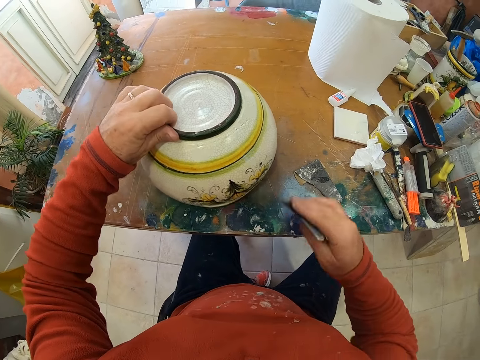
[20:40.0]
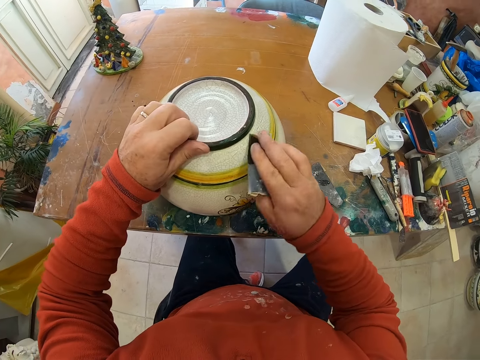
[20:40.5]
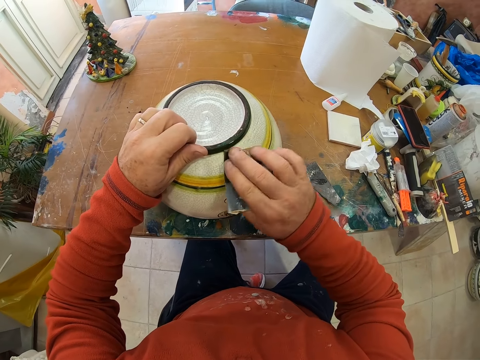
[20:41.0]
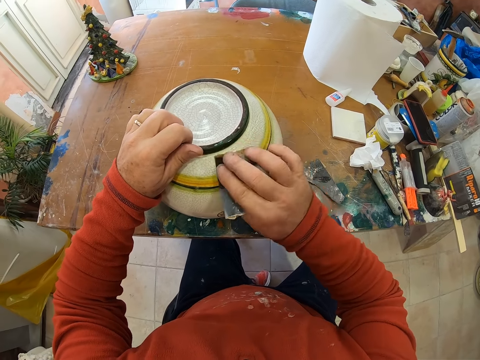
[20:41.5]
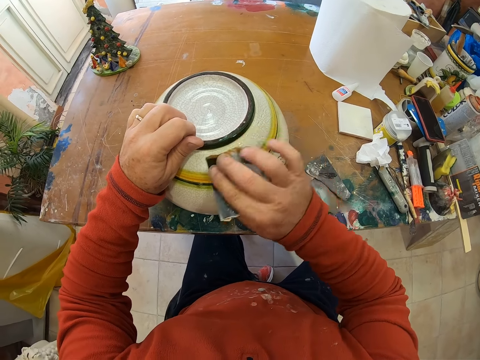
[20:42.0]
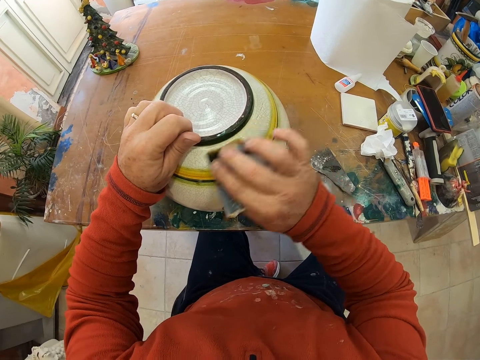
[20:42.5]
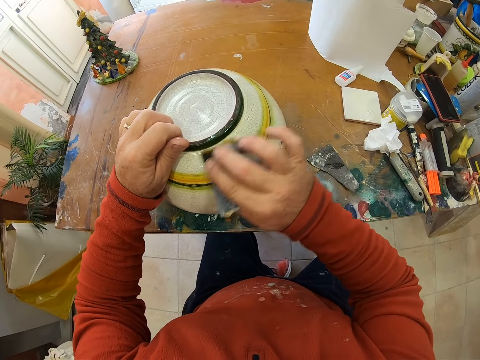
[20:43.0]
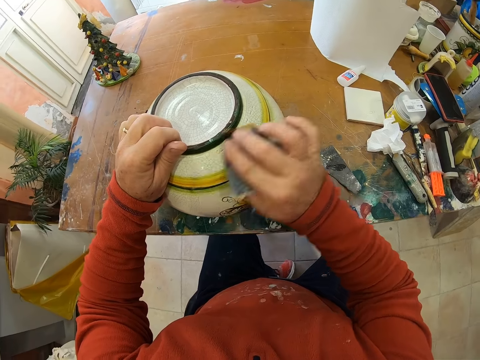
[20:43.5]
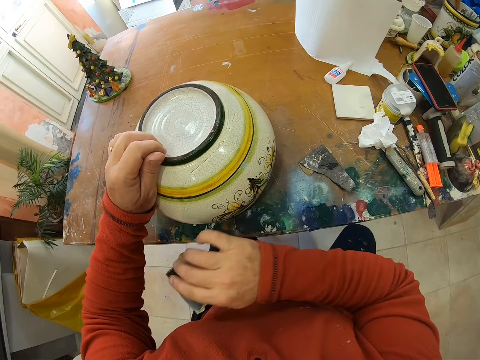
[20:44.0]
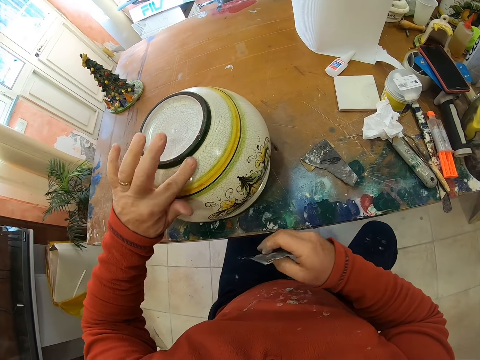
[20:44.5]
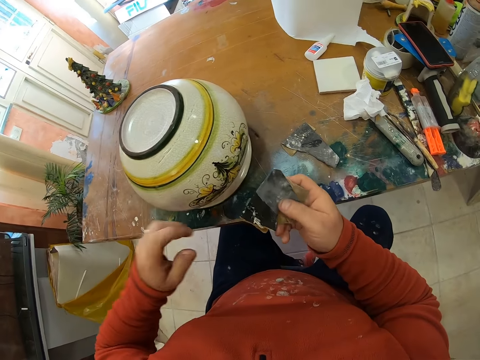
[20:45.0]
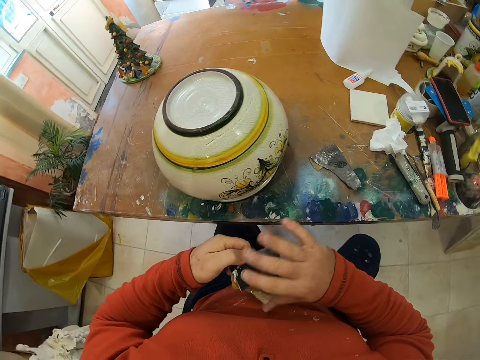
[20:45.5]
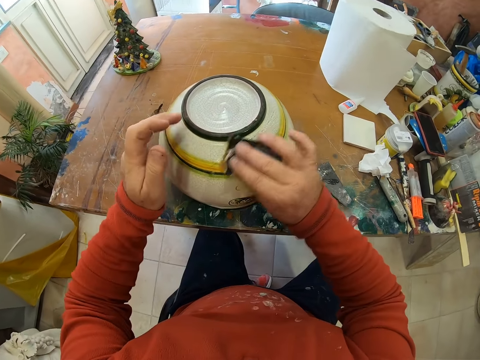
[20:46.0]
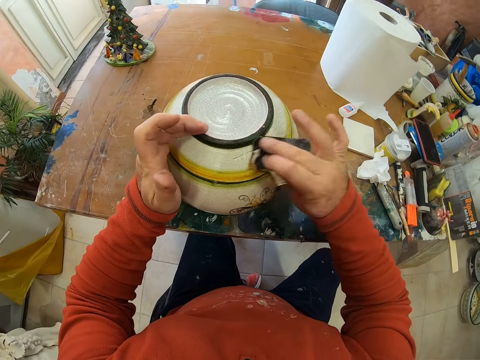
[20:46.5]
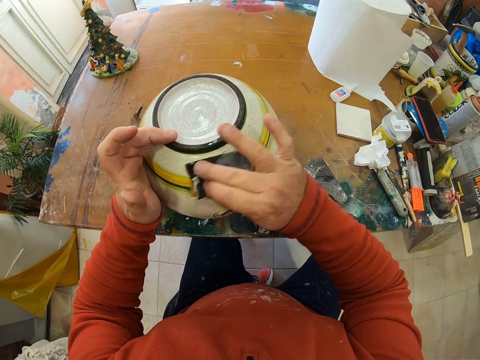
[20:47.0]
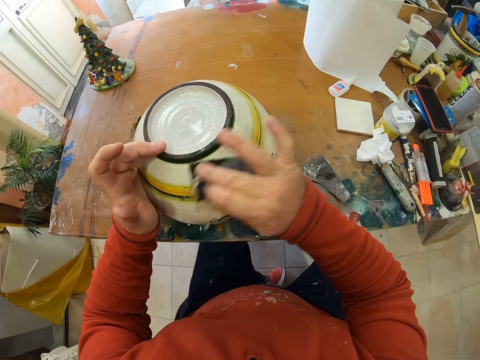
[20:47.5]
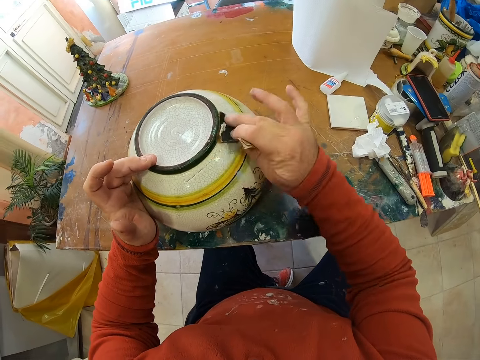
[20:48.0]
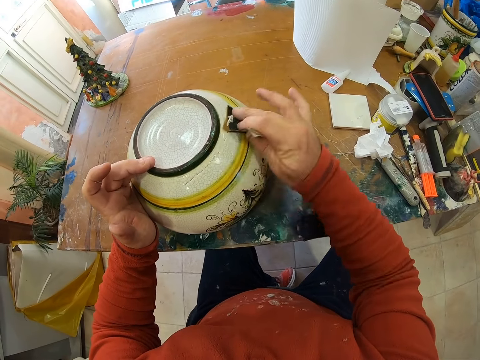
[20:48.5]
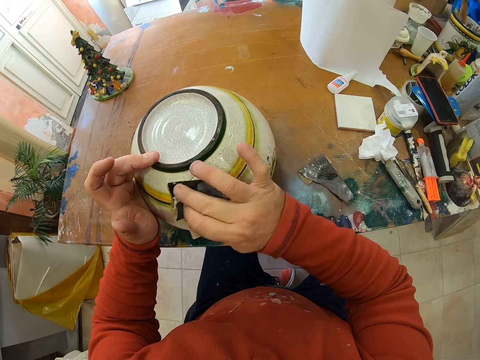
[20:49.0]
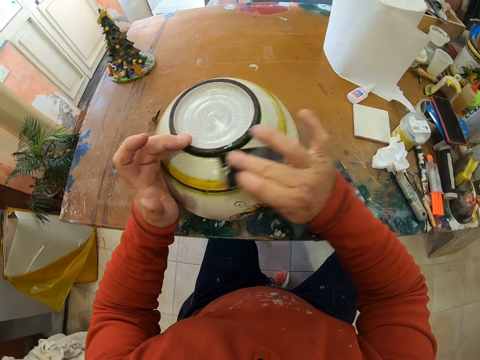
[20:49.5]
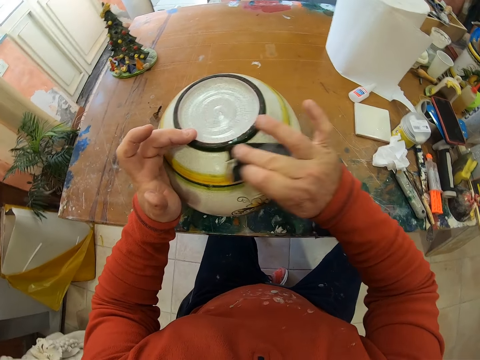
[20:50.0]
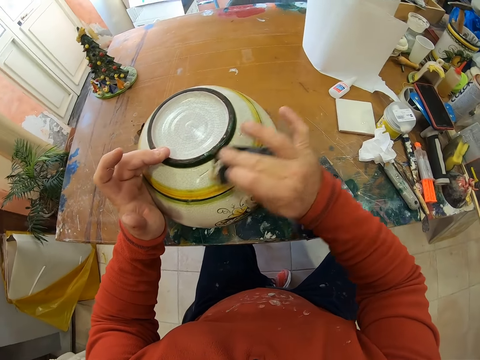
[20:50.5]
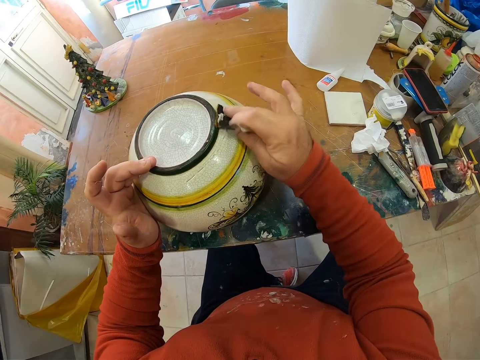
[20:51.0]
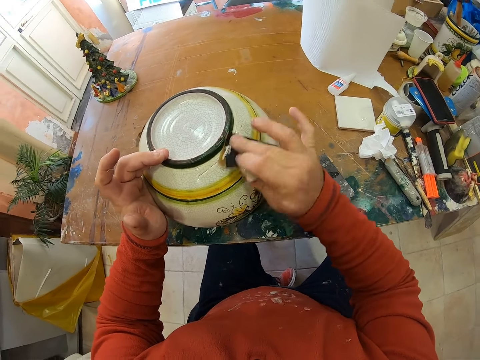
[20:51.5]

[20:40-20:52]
The camera wearer holds the pot. They wipe the ceramic vase with the sandpaper. They touch the ceramic vase with the finger. They wipe the ceramic vase with the sandpaper.

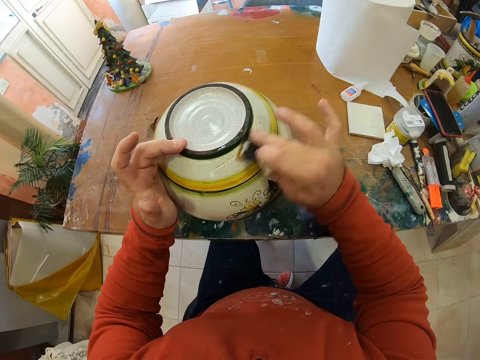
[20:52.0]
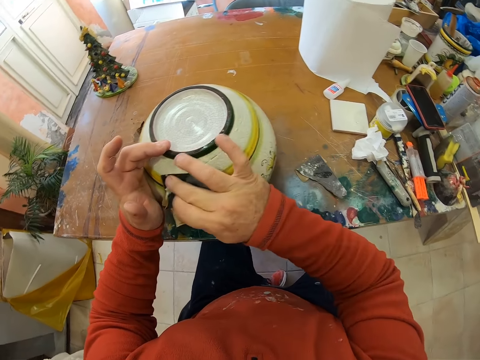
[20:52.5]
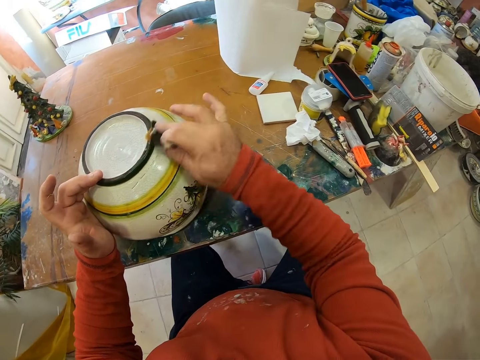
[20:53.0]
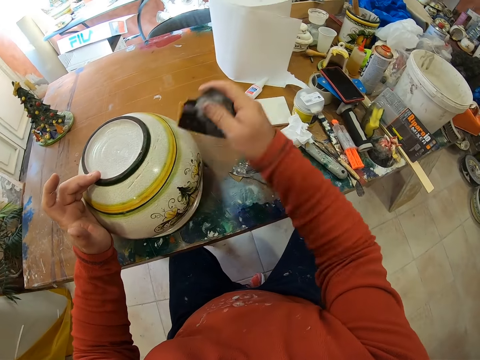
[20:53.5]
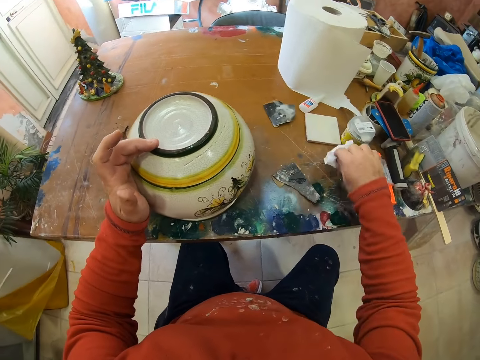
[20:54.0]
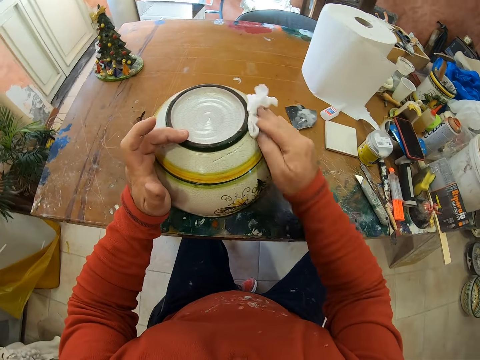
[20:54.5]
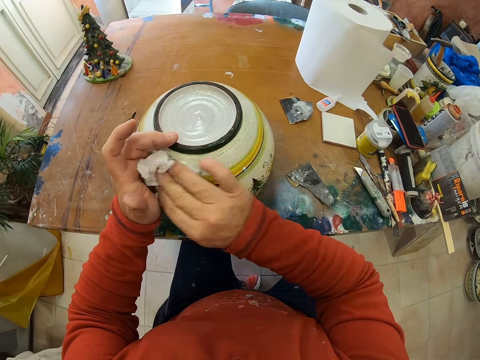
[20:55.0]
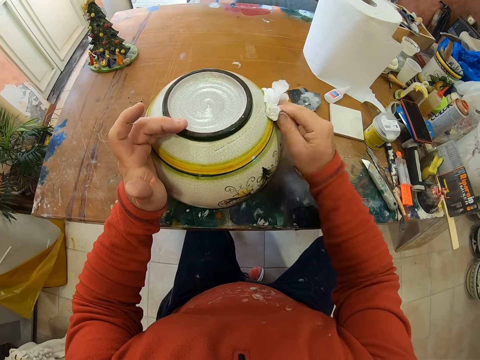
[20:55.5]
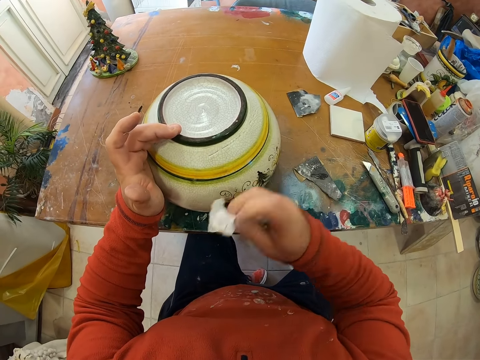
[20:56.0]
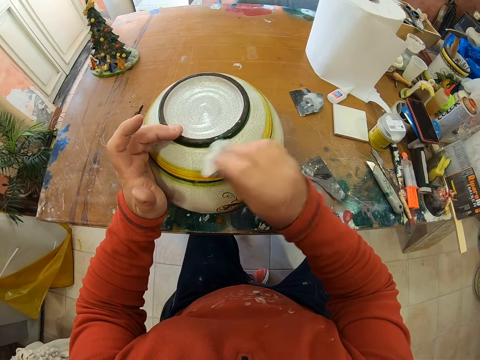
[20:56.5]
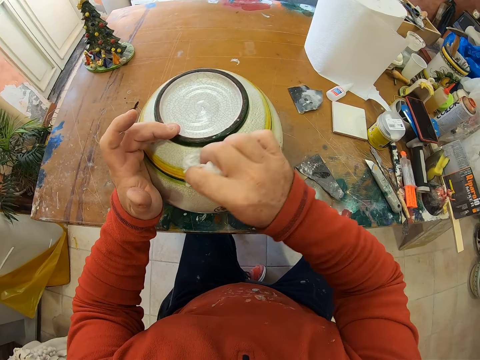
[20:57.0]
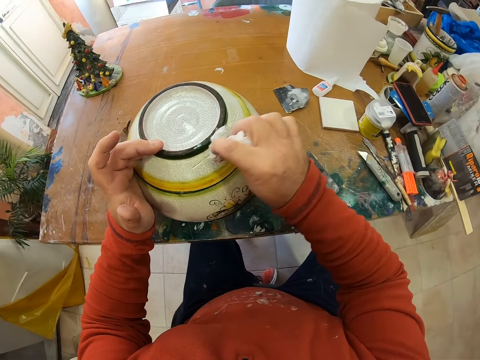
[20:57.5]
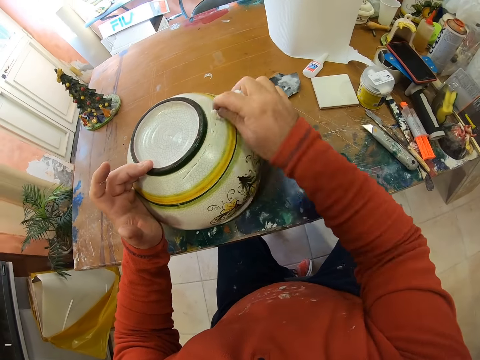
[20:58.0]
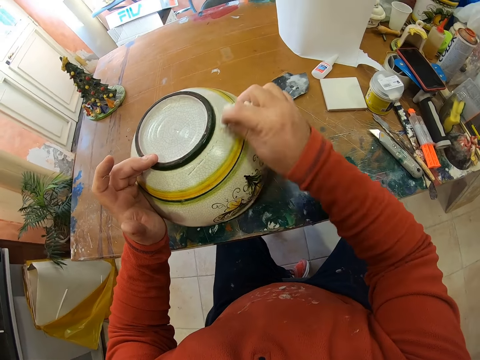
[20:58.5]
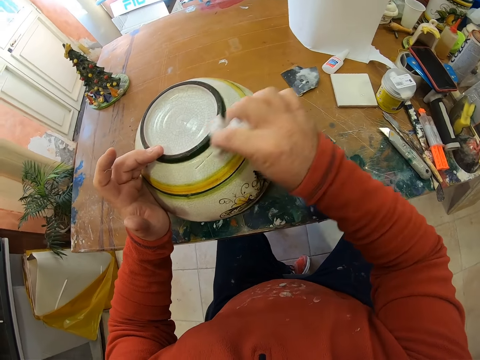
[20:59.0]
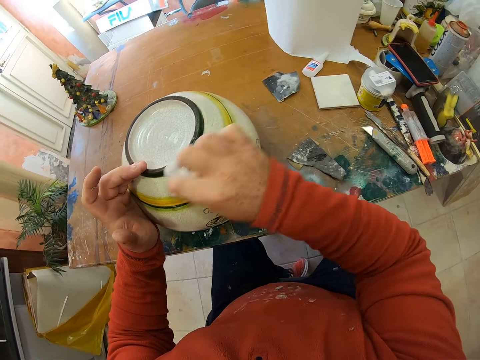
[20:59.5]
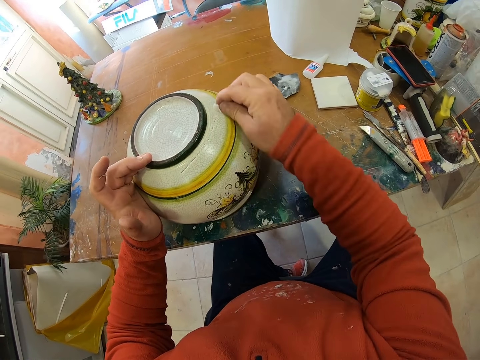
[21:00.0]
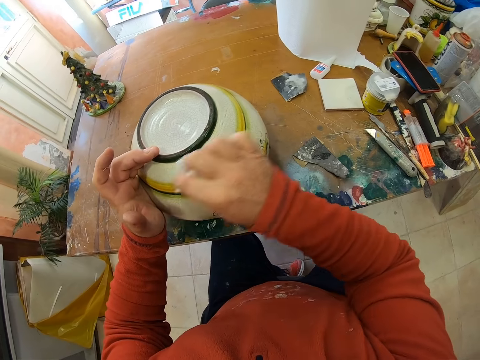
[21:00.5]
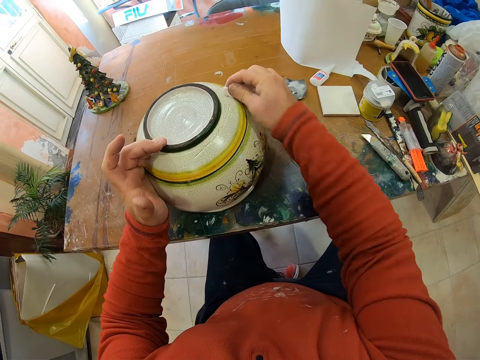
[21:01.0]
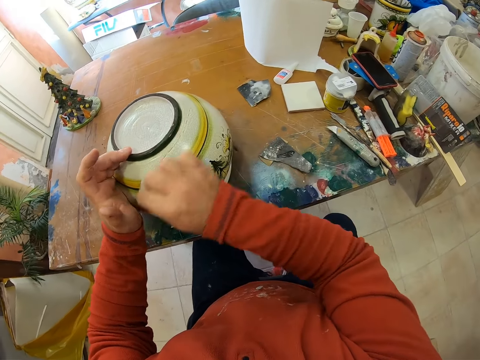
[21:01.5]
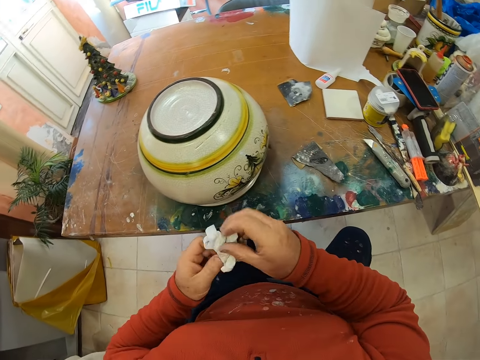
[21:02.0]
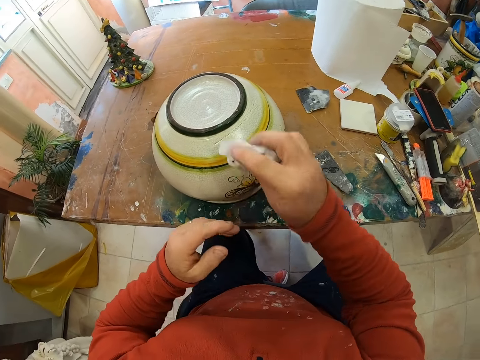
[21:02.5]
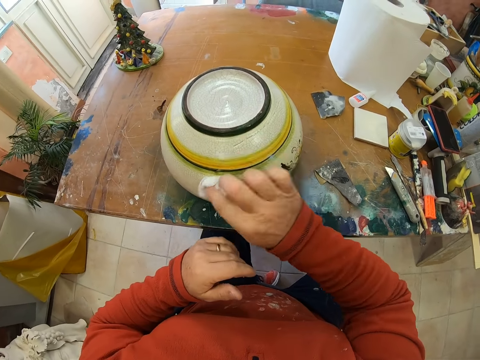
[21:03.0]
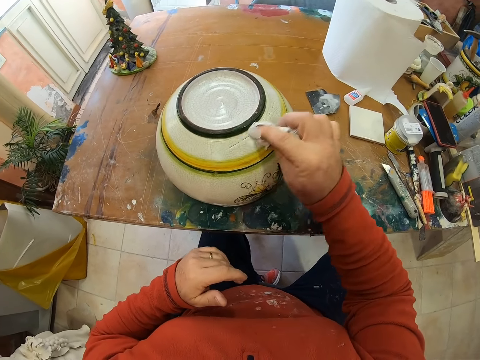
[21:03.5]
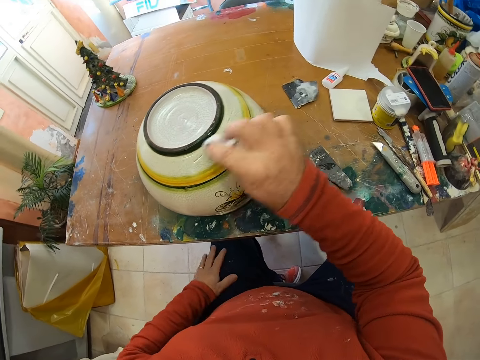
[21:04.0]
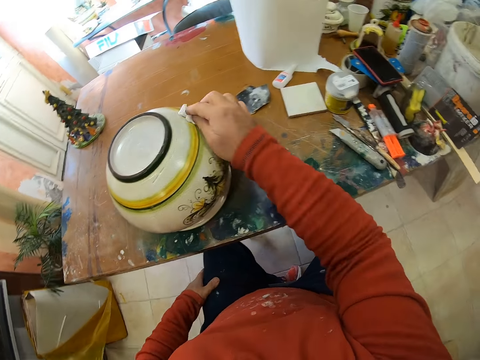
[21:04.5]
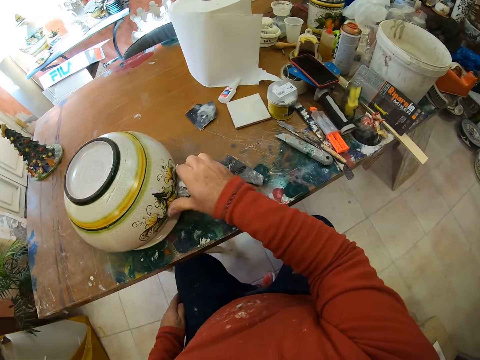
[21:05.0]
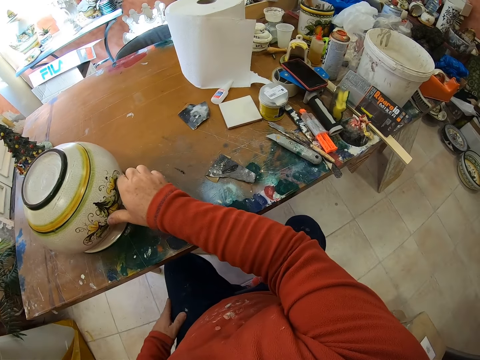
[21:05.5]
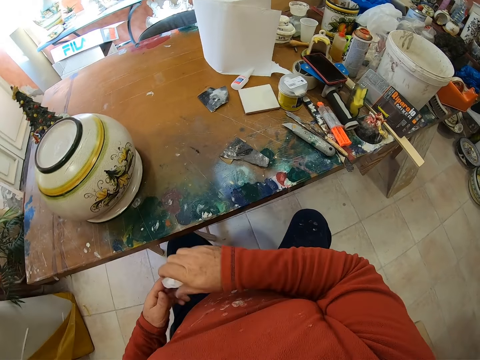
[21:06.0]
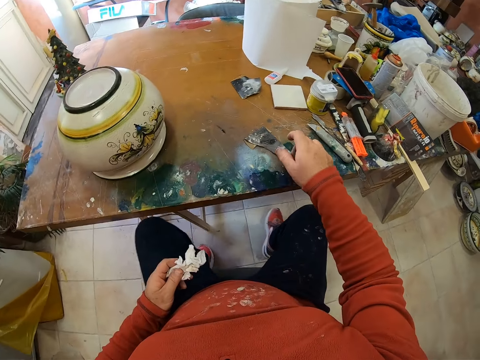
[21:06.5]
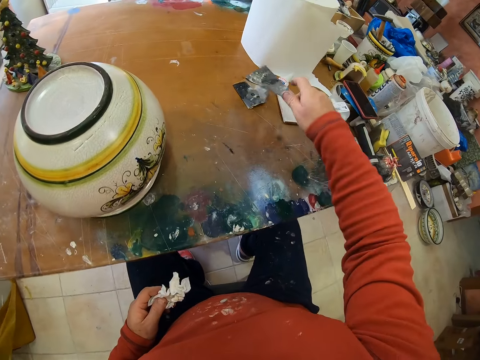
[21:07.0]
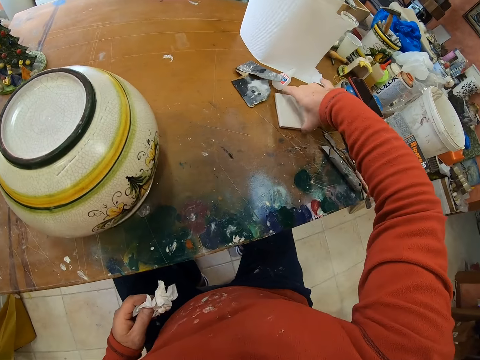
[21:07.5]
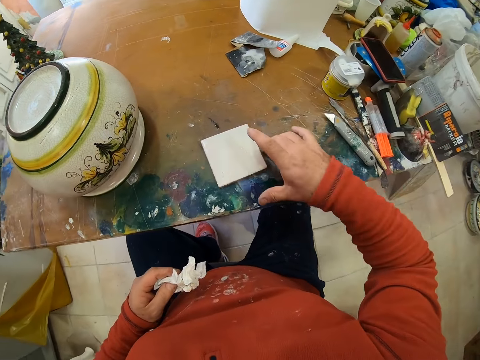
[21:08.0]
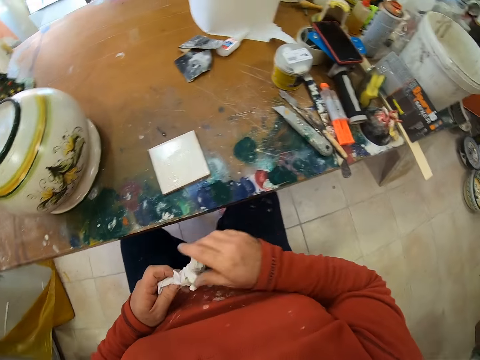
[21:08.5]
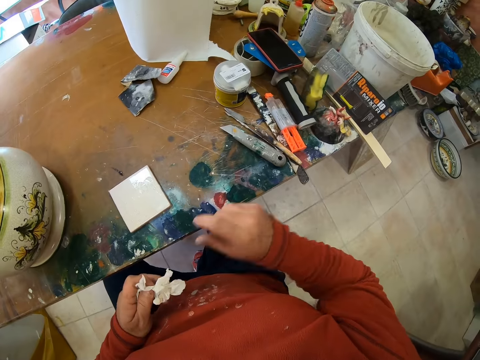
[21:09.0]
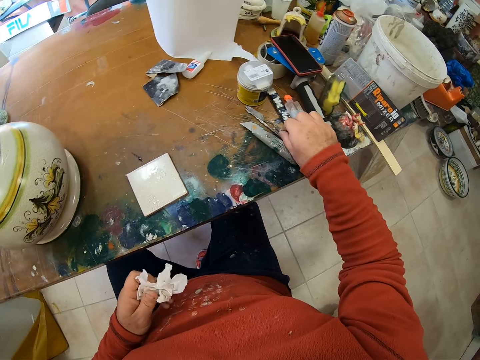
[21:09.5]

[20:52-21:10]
The camera wearer throws the sandpaper on the table. They pick a napkin. They wipe the ceramic vase with tissue. They push the ceramic vase away. They take the sandpaper. They throw the sandpaper on the table. They take a pane. They push the tile near him.
